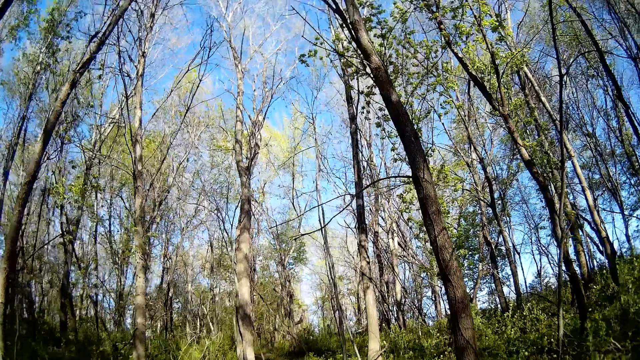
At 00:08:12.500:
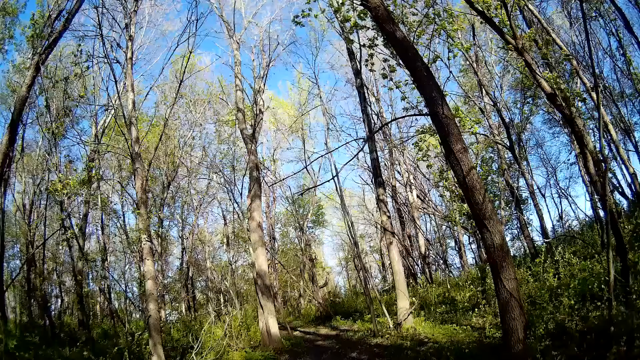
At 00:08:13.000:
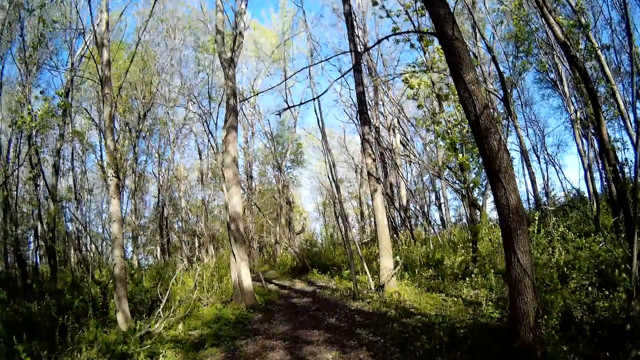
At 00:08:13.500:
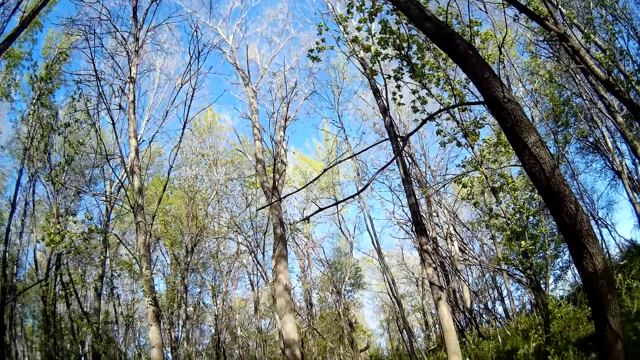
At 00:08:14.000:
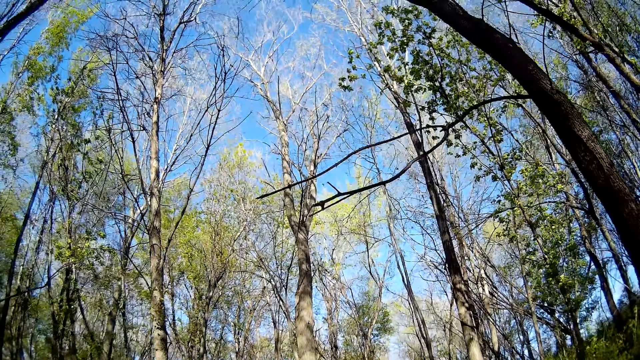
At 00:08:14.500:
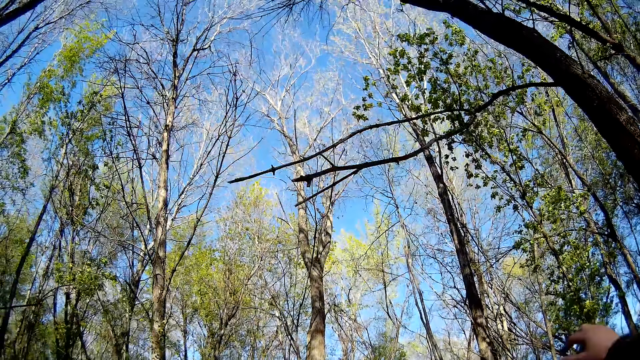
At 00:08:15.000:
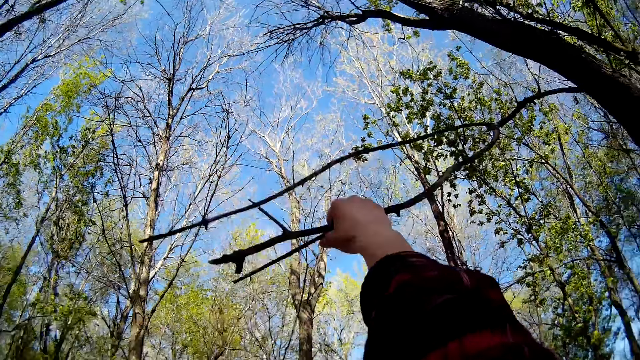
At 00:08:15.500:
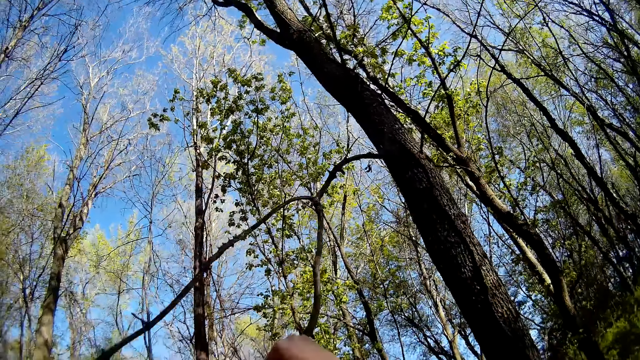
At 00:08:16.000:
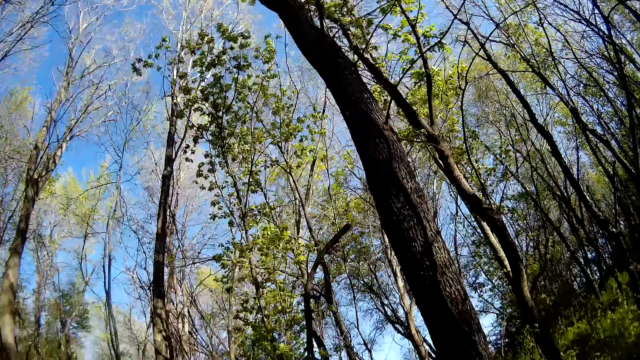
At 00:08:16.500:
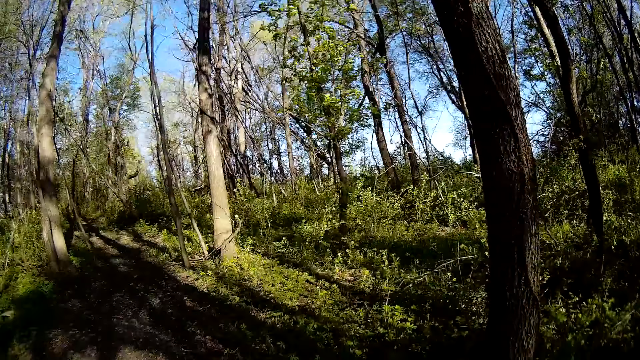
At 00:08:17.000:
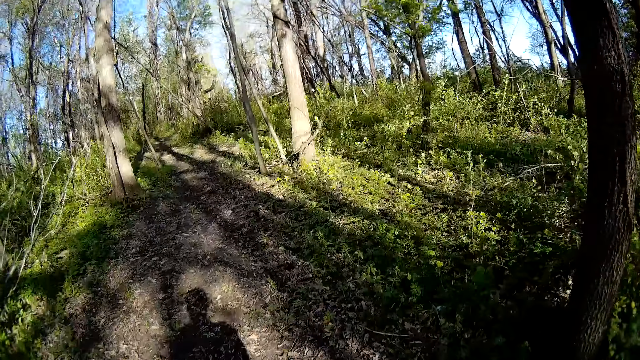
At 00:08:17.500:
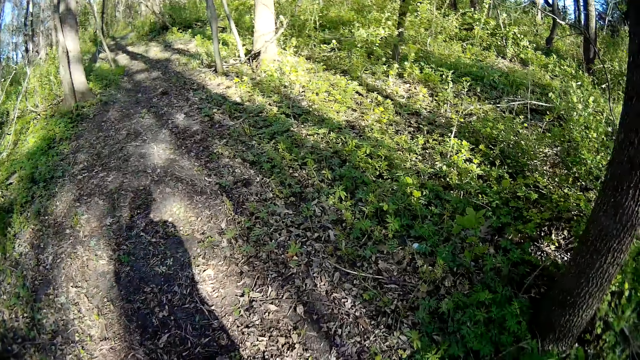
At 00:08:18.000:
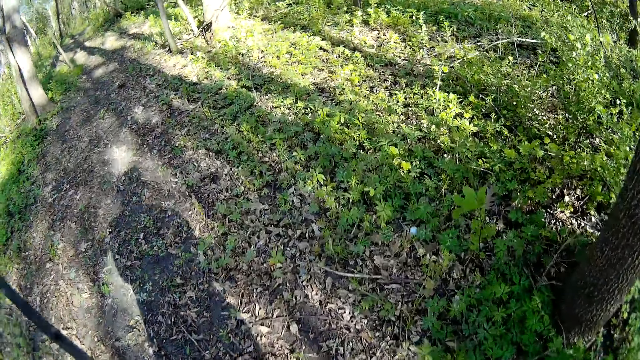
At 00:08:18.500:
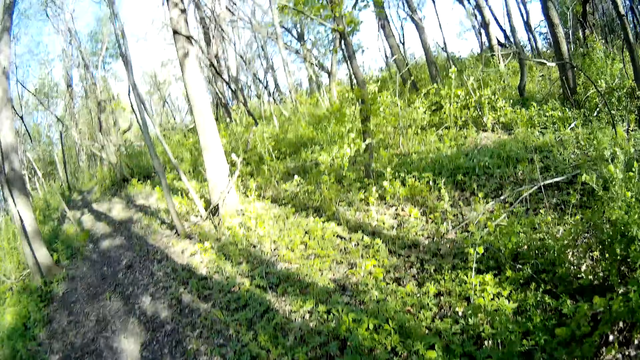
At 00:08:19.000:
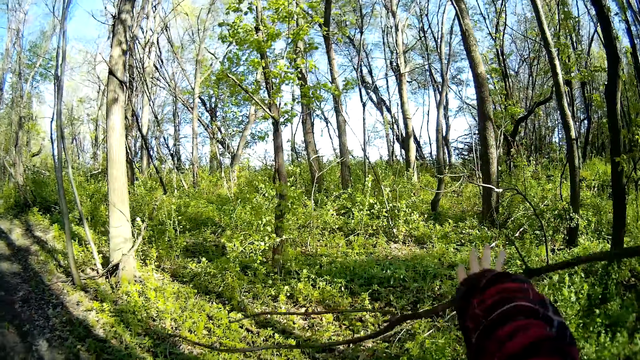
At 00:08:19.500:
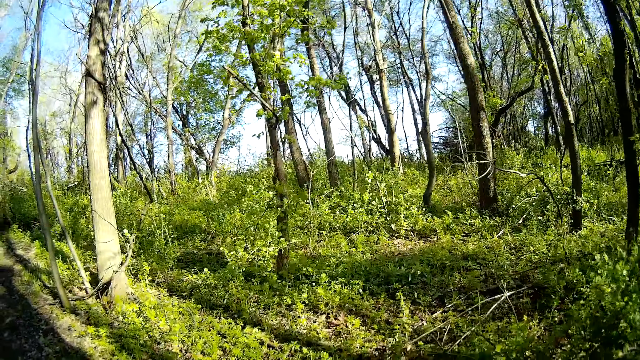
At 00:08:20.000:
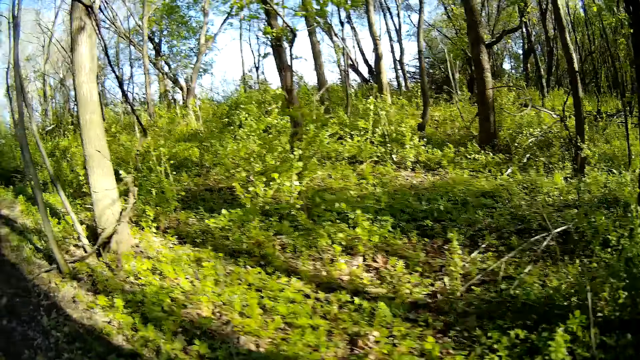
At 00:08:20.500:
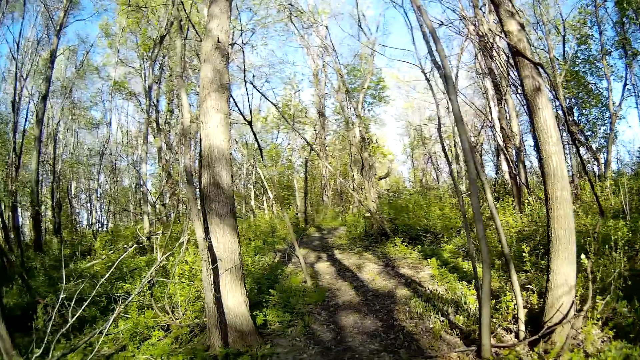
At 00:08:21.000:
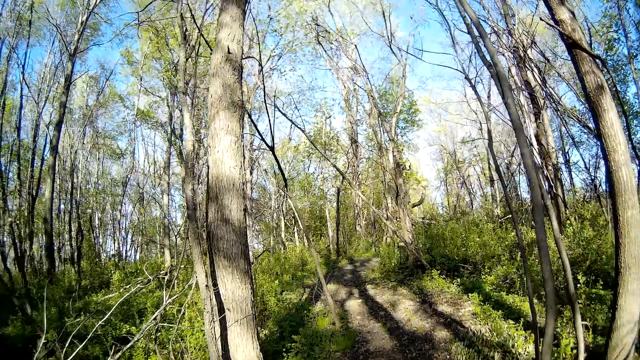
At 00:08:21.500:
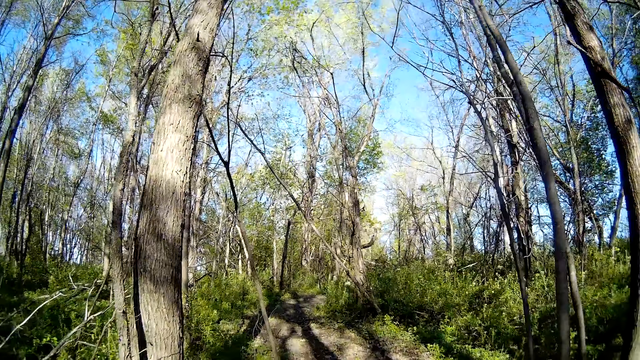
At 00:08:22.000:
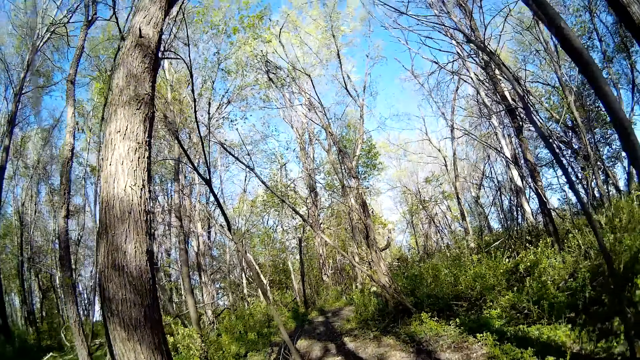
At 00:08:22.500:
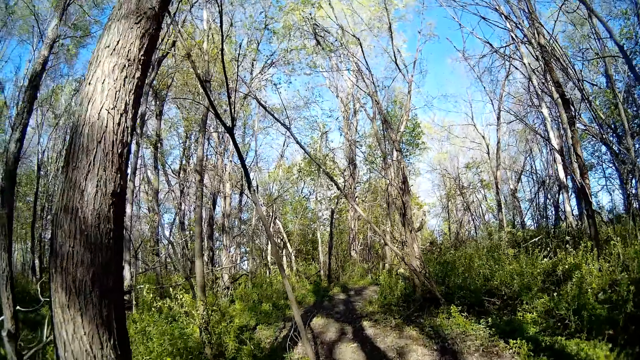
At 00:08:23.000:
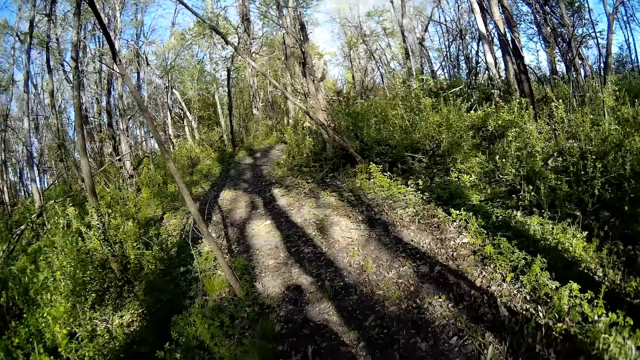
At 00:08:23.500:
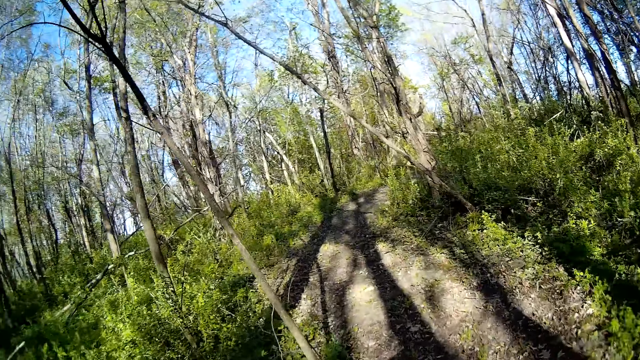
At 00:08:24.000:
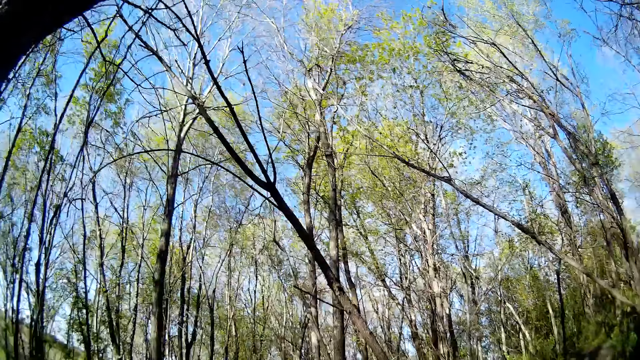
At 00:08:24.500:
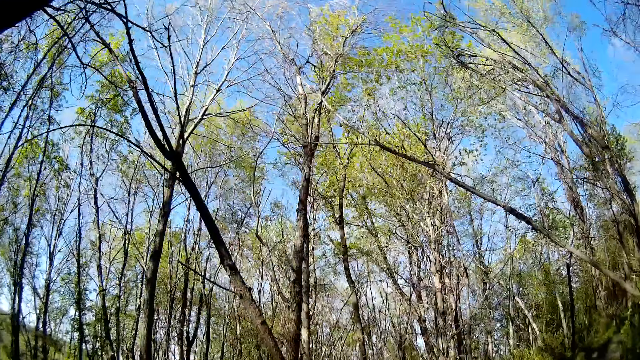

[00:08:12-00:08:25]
The camera wearer breaks a branch from a tree with his right hand. He walks. He throws the branch away with his right hand. He walks towards a tree.

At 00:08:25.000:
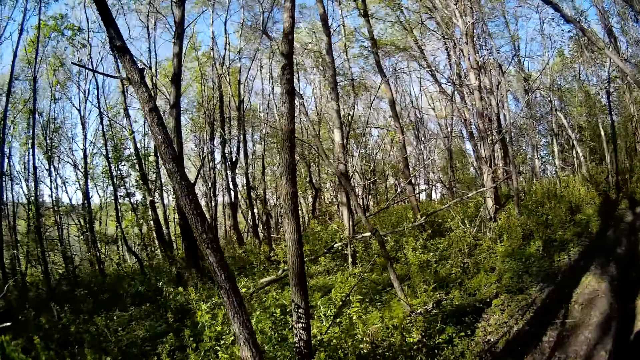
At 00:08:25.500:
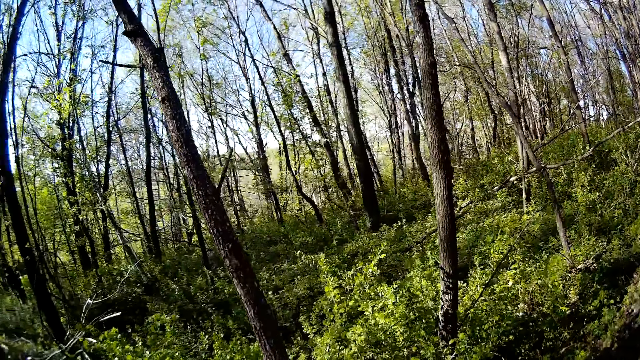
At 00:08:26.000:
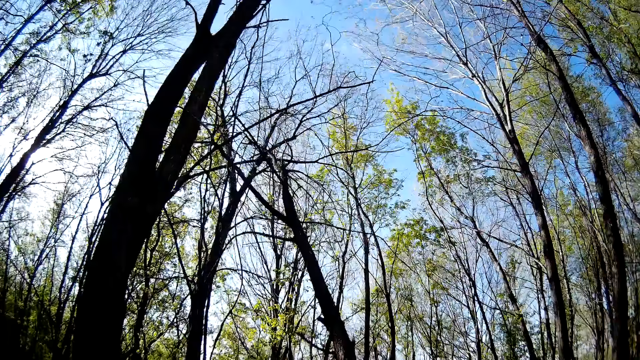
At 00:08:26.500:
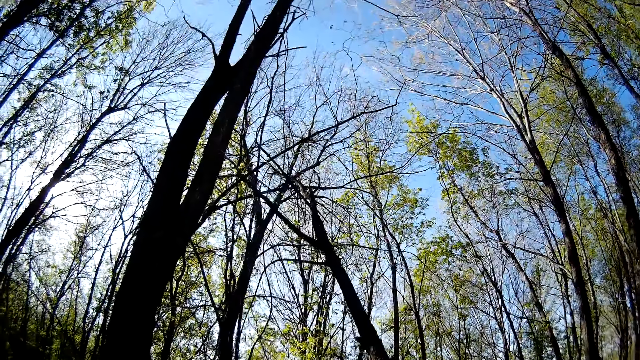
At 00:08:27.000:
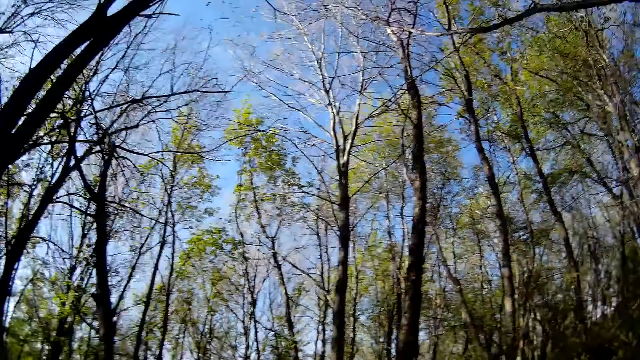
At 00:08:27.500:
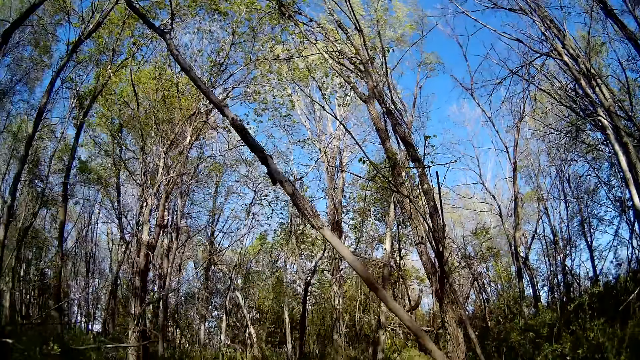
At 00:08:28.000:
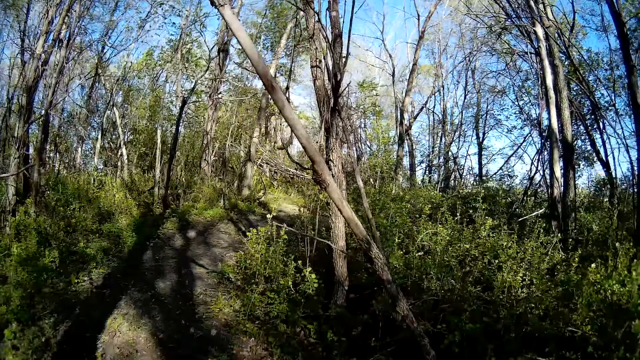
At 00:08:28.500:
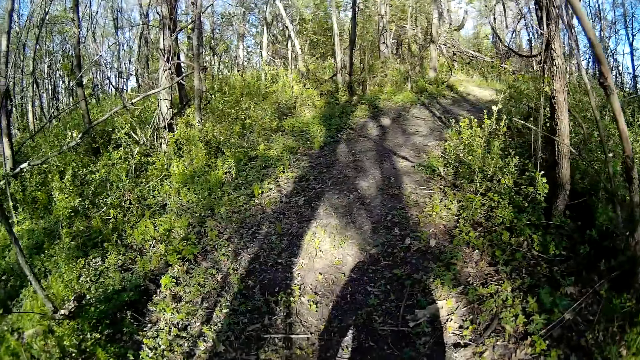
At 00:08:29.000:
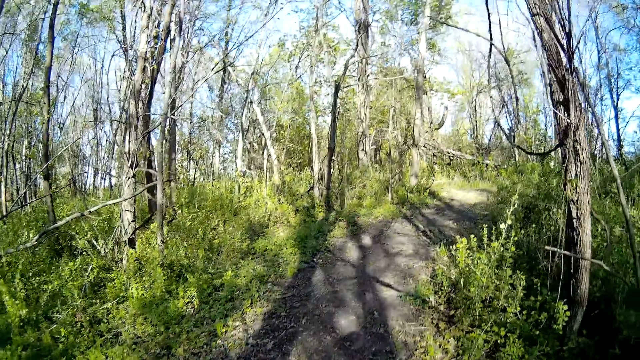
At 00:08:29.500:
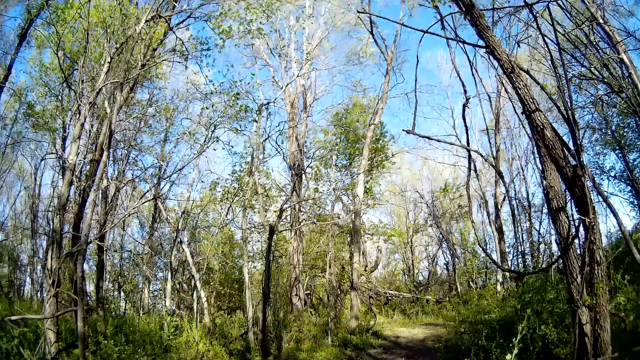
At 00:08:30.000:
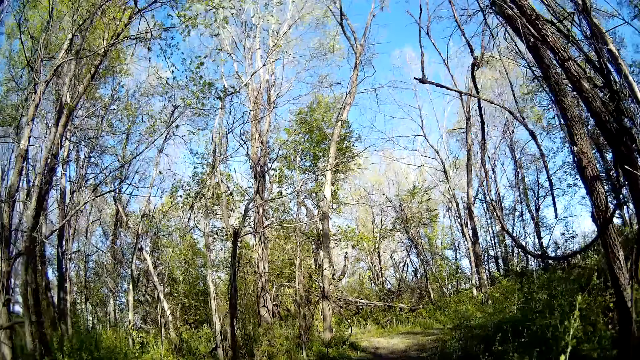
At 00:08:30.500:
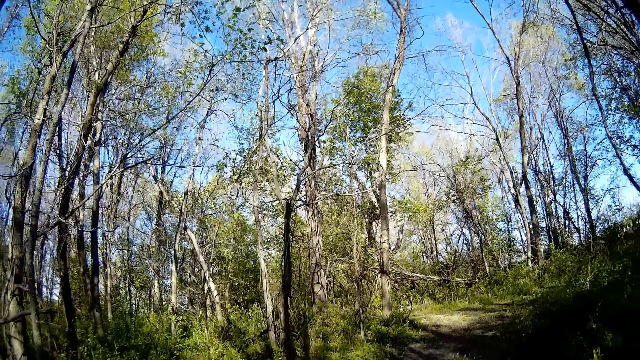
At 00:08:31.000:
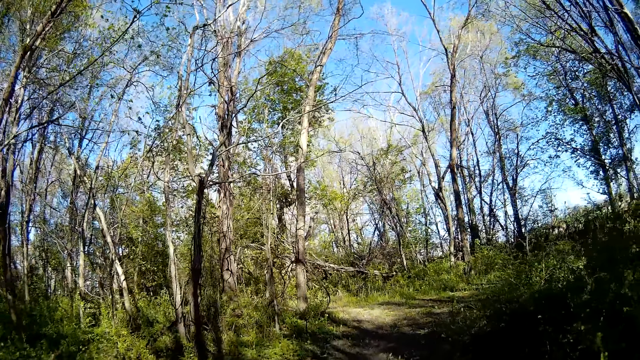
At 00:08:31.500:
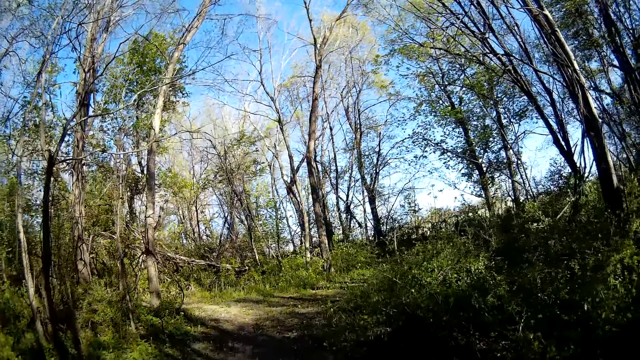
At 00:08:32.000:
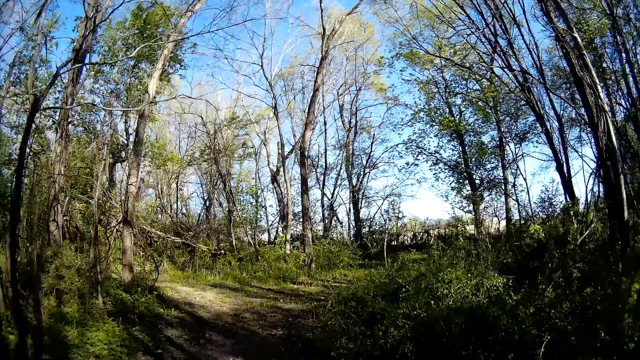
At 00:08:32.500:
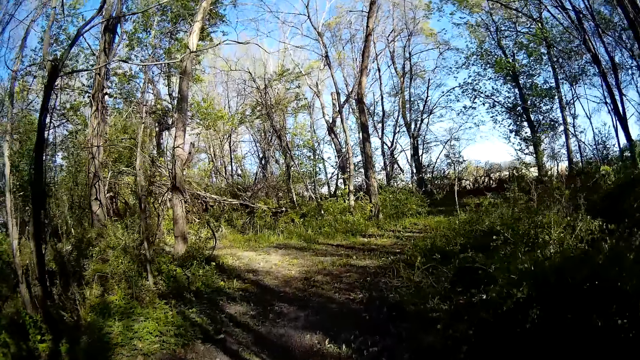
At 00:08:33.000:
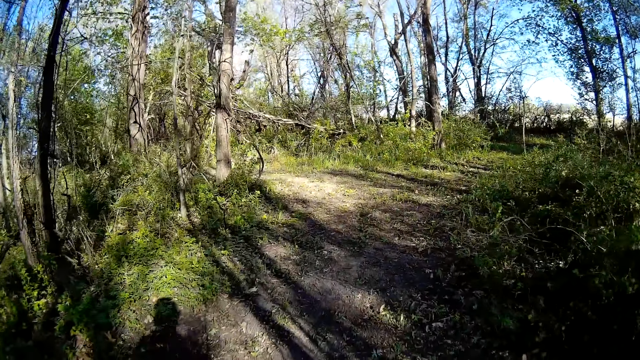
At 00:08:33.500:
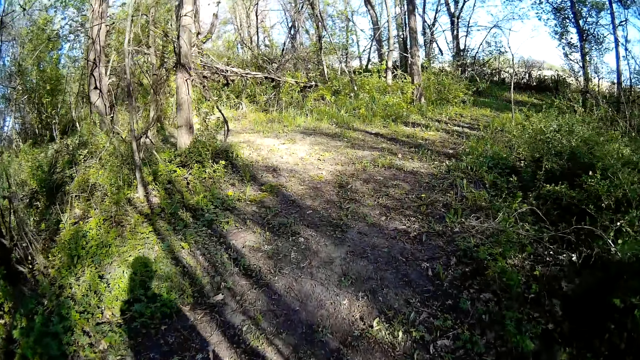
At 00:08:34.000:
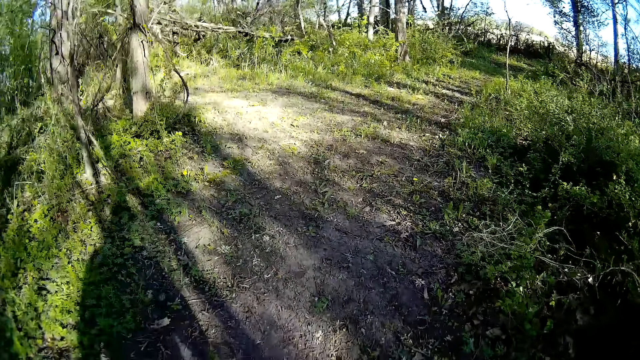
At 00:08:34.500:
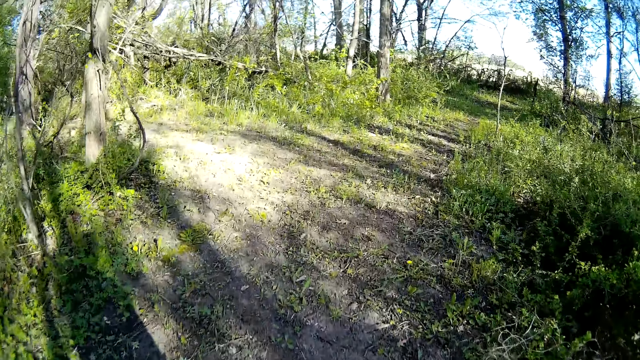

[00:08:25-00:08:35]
The camera wearer walks in the woods.
